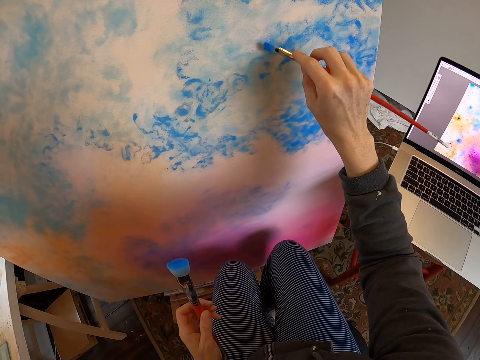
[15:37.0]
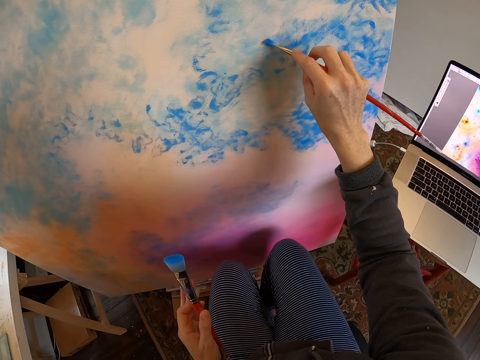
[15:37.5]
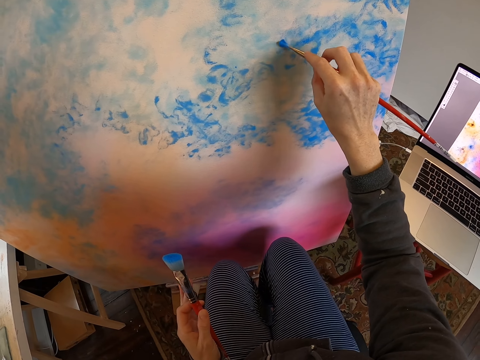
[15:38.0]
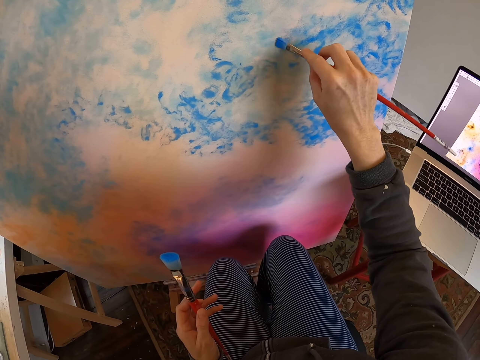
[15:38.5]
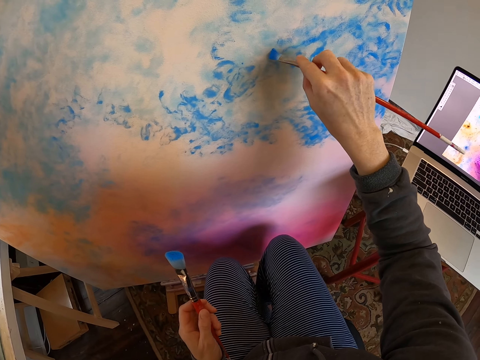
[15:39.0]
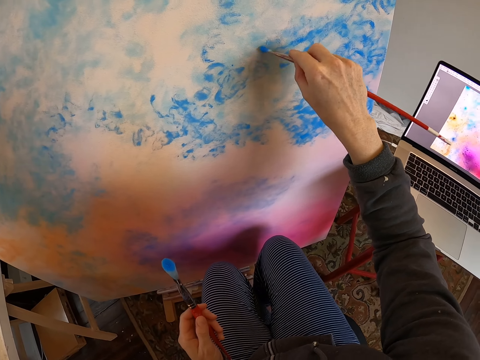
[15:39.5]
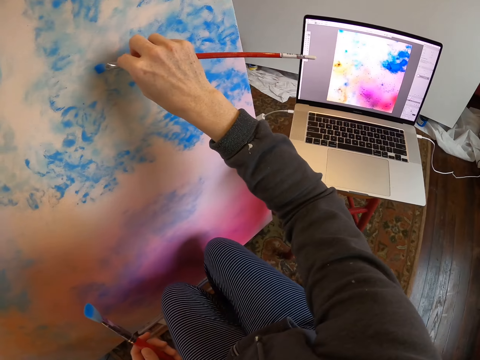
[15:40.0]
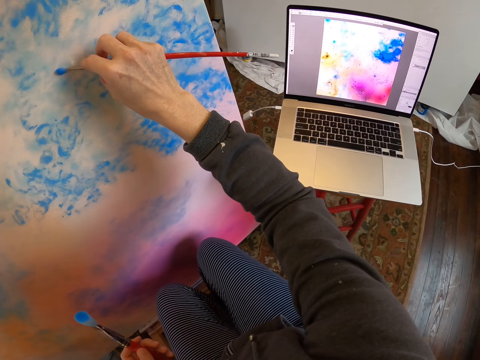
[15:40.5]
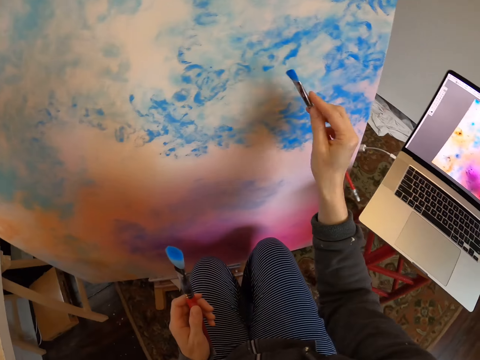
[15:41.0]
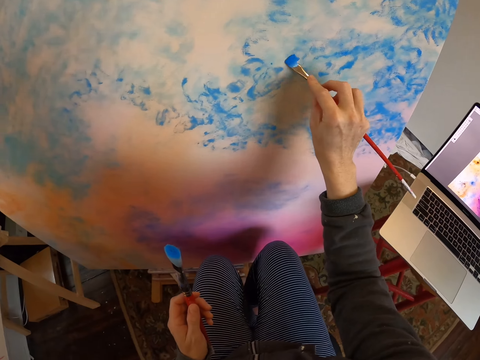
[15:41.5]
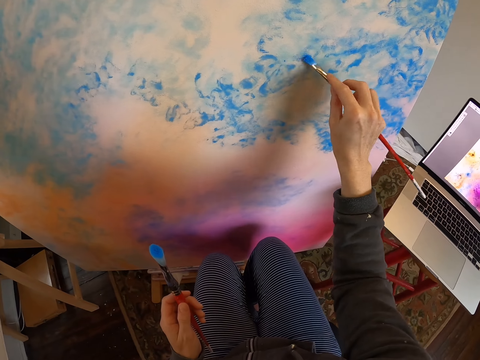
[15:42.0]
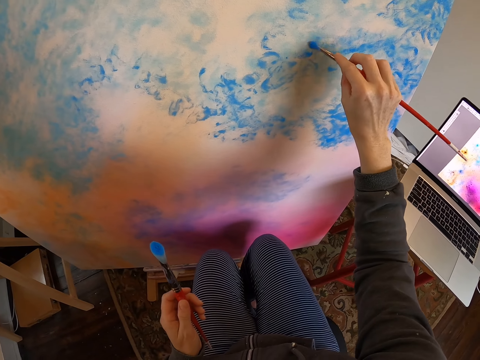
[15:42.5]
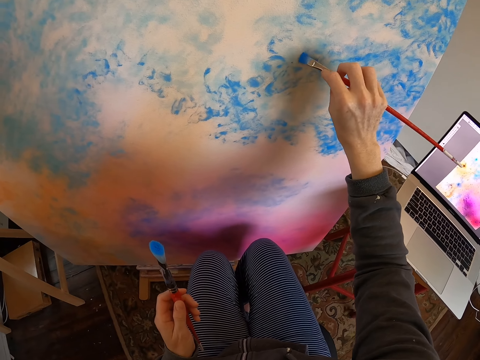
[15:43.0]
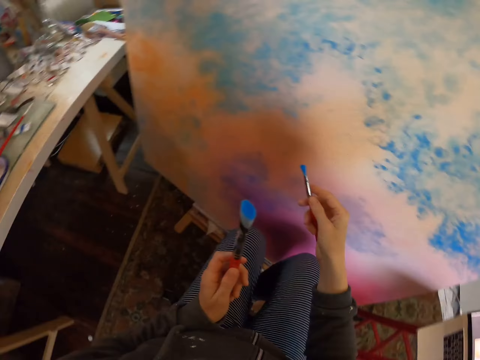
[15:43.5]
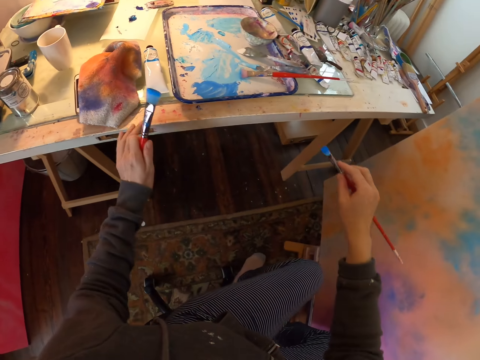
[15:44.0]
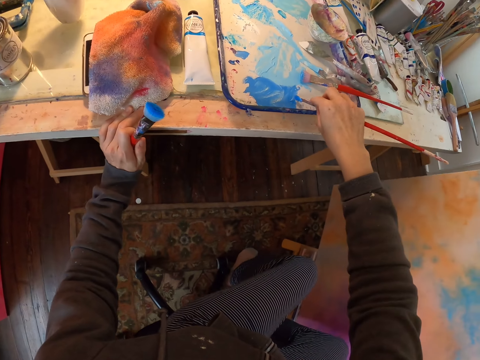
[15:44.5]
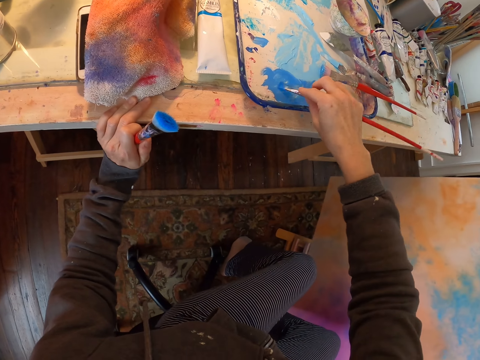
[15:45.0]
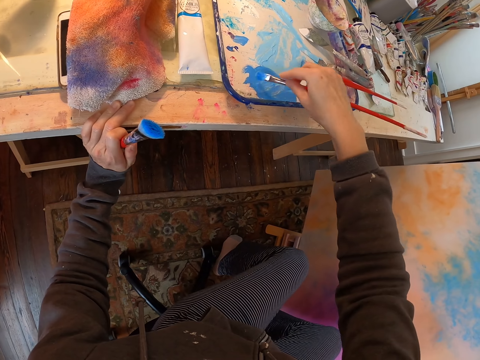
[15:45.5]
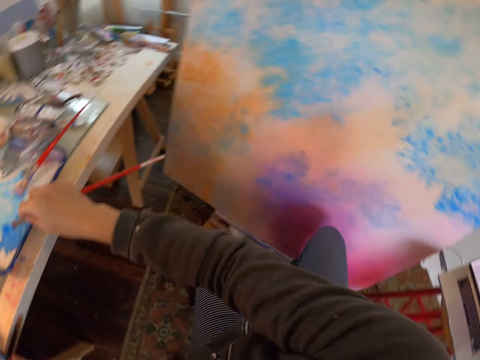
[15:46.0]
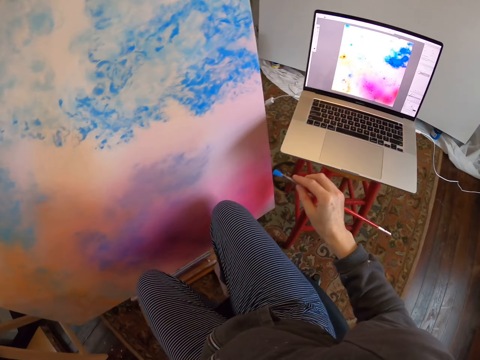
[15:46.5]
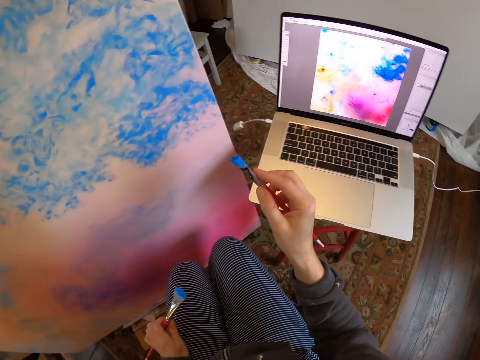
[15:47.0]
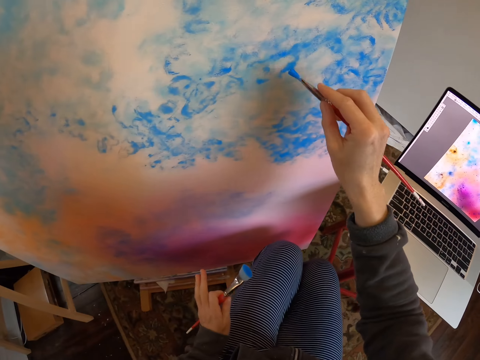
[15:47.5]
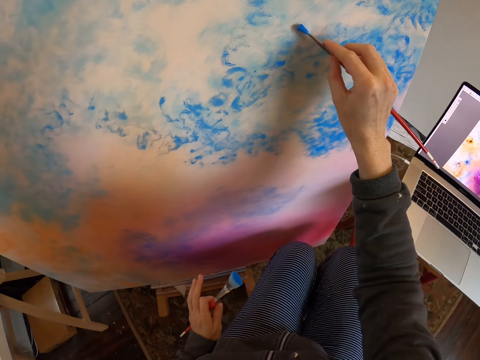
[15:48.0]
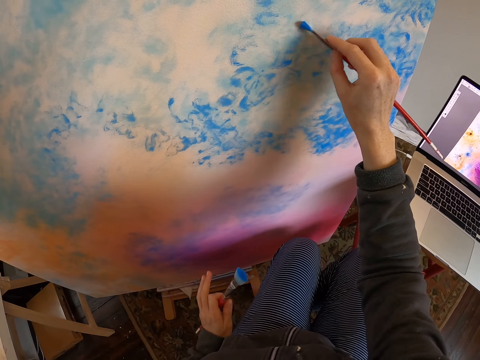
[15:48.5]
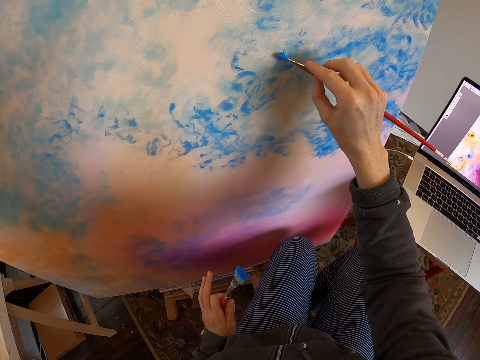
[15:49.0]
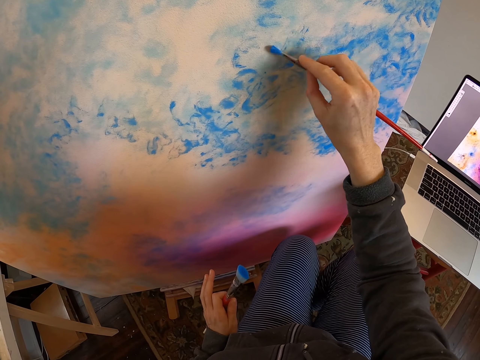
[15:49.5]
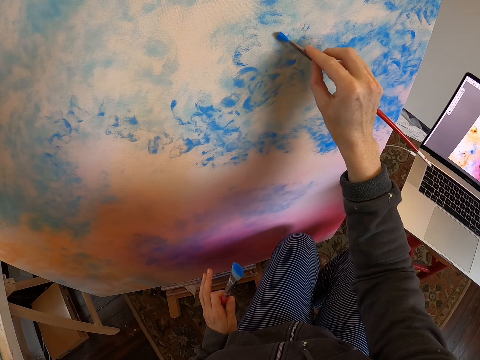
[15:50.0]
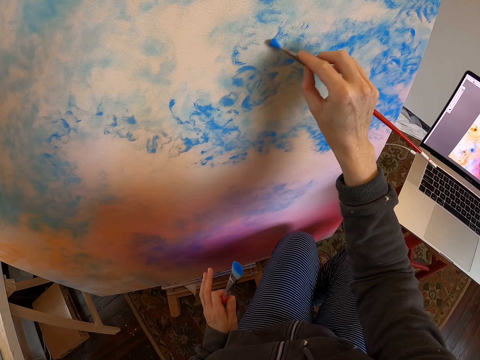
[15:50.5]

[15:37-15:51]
The camera wearer looks at the laptop. They dip the paint brush in the paint. They look at the laptop. They draw on the board with the paint brush.

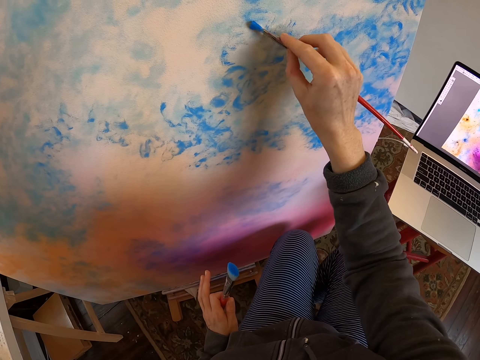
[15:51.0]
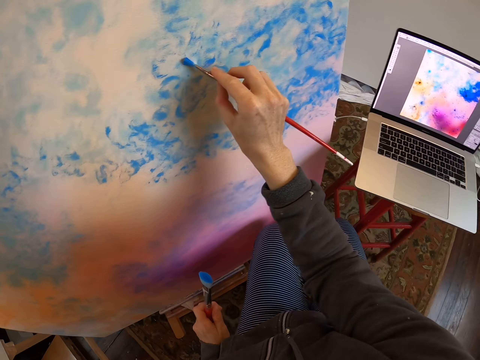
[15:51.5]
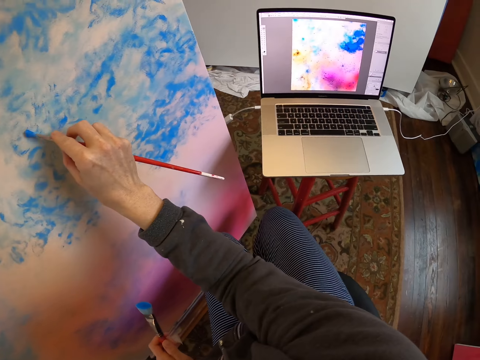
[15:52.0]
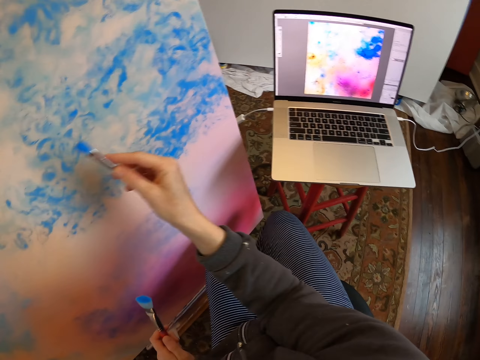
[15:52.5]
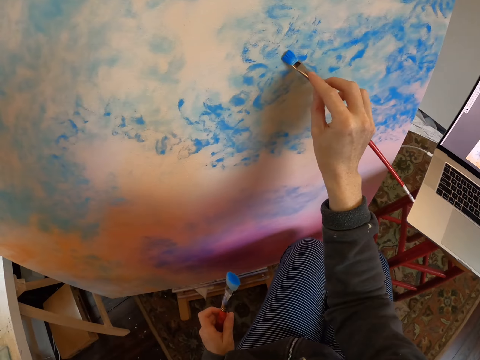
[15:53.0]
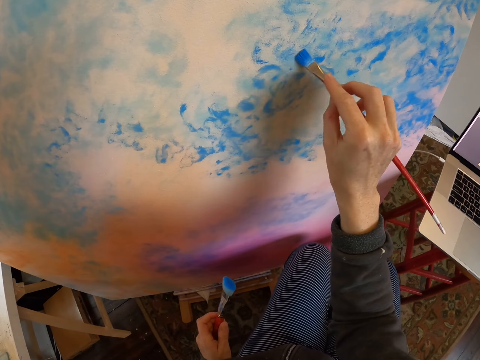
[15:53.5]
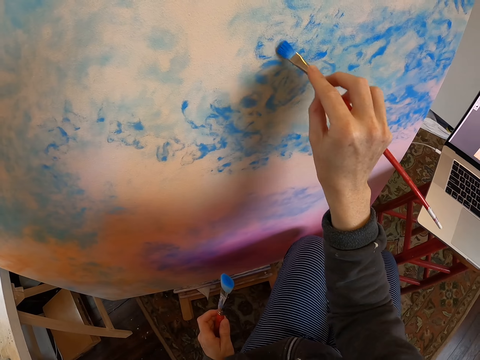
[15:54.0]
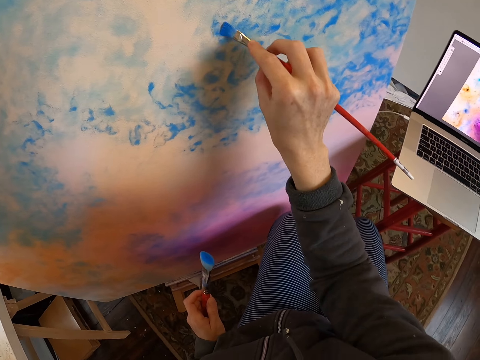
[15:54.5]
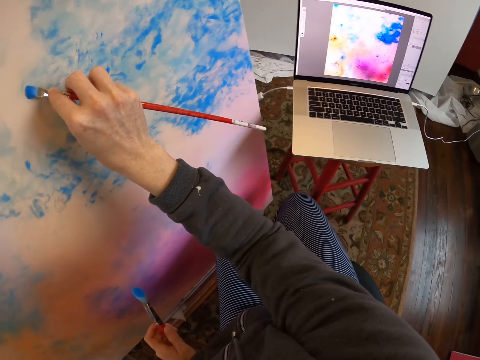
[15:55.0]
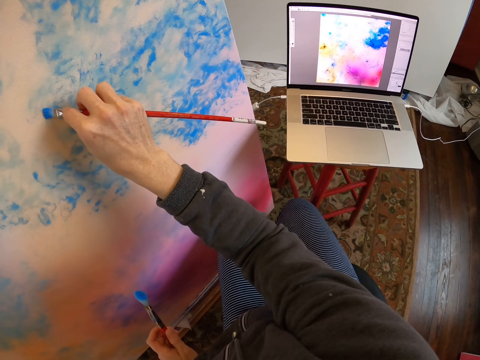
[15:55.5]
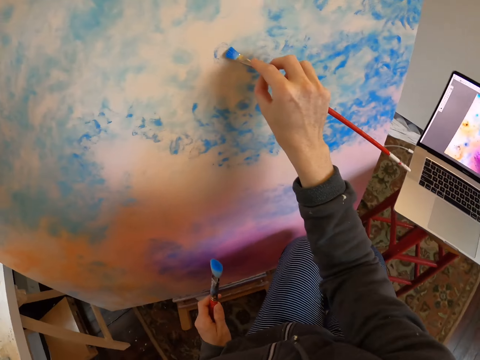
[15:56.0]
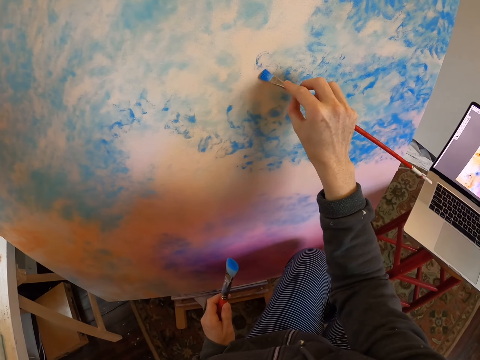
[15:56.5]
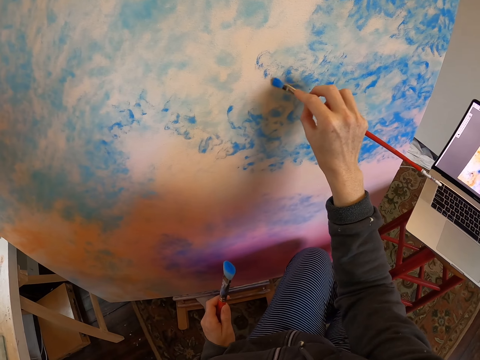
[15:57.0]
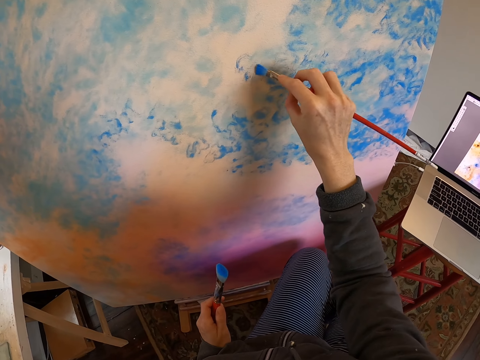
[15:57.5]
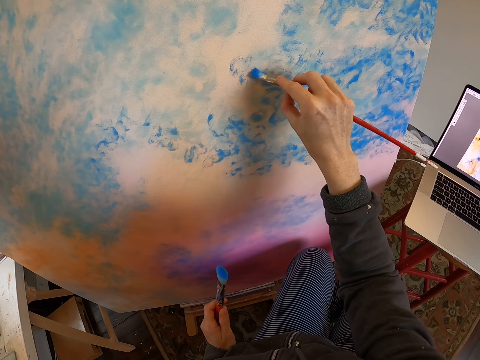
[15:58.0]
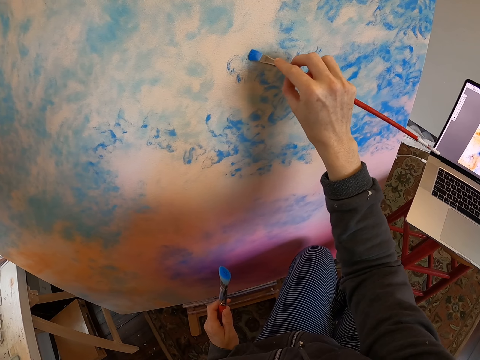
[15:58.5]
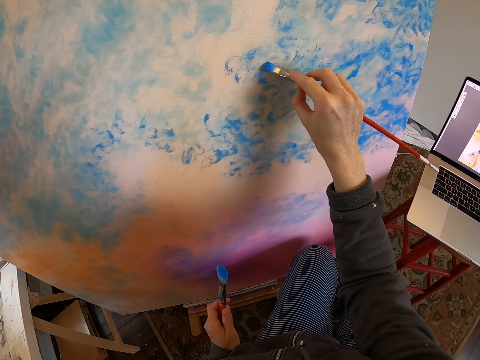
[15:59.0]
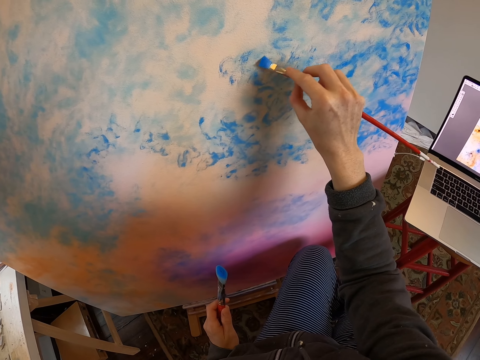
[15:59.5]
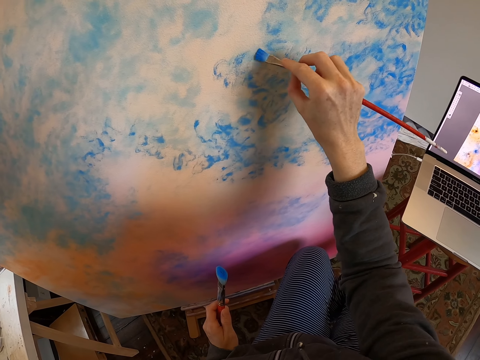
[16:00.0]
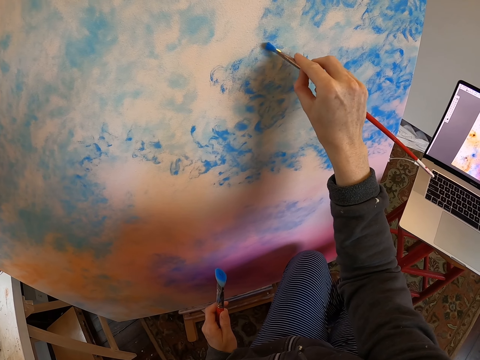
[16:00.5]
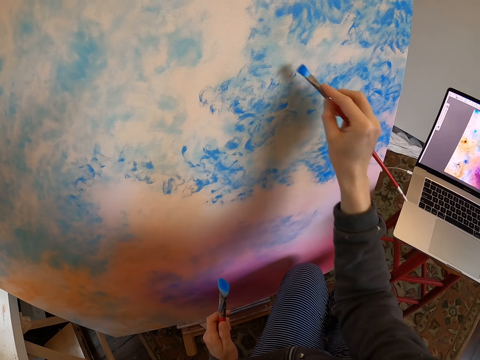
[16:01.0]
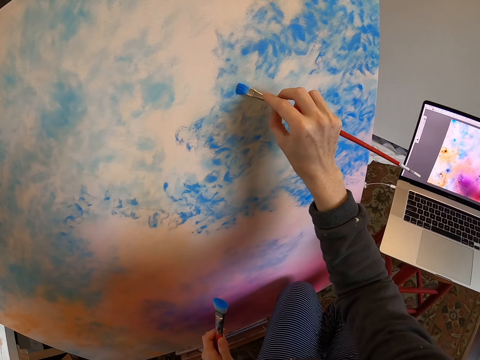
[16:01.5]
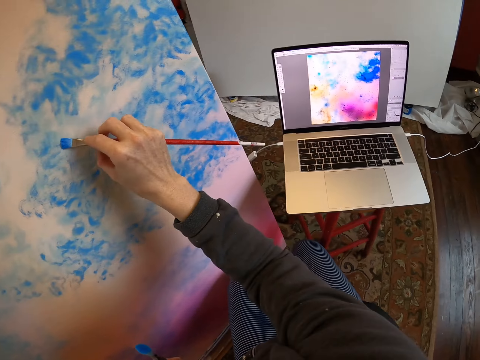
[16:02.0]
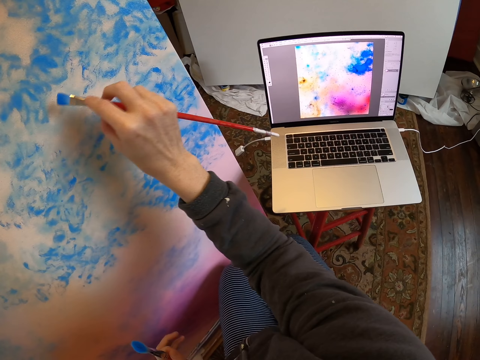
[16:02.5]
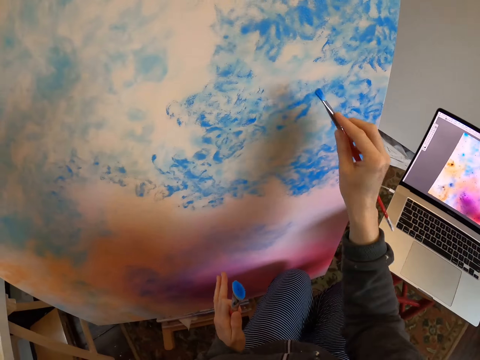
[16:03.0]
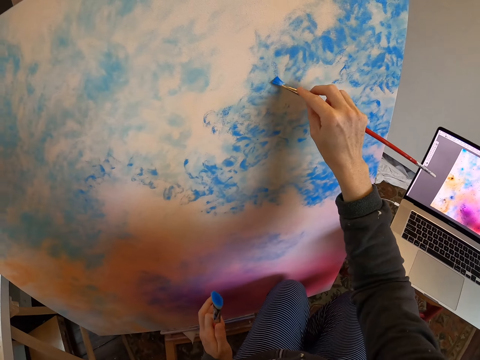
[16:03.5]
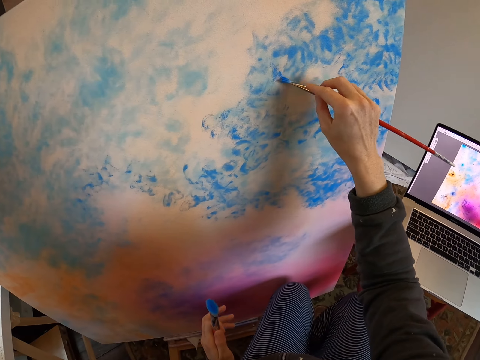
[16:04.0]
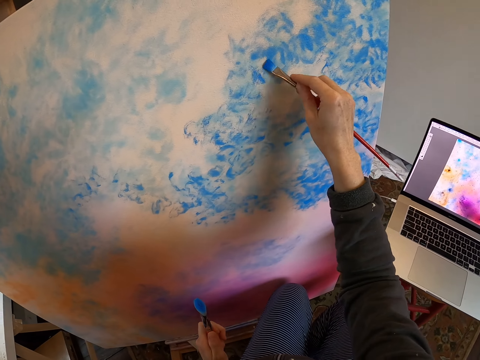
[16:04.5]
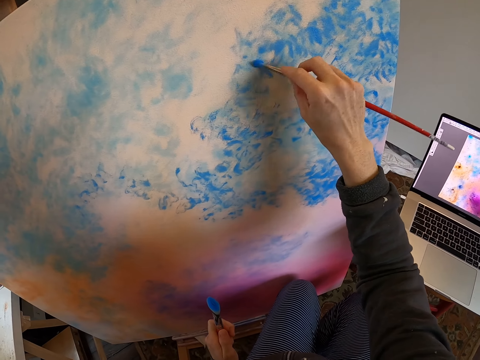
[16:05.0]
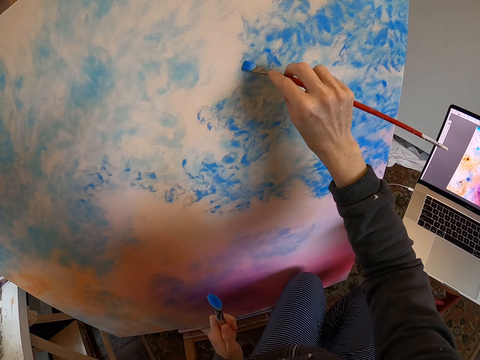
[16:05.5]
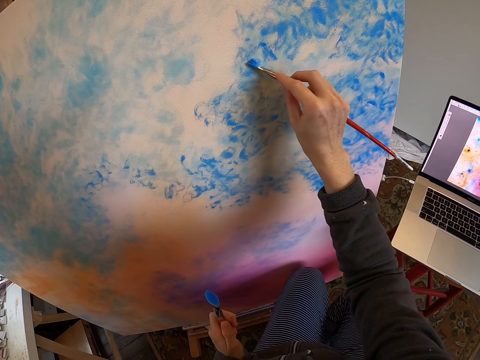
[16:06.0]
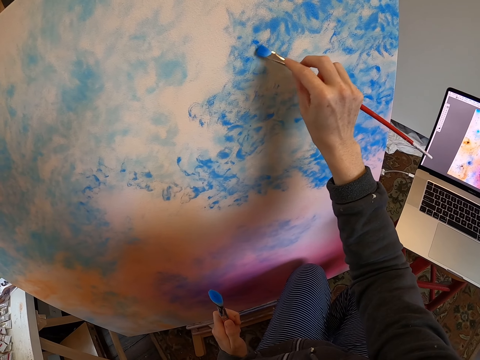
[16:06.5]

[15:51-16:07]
The camera wearer looks at the laptop. They draw on the board with the paint brush. They look at the laptop. They look at the laptop again. They draw on the board with the paint brush.
